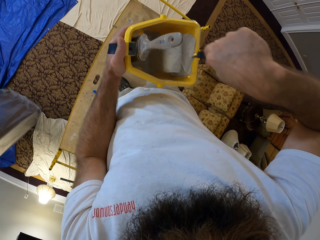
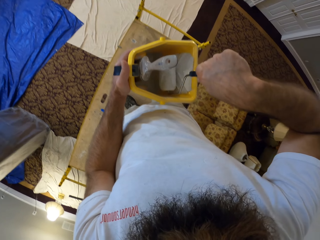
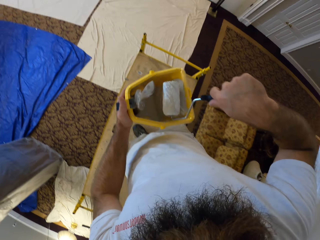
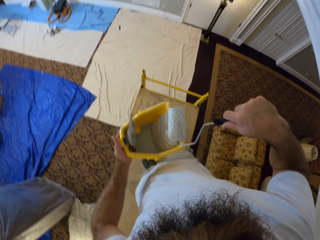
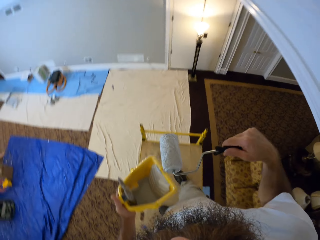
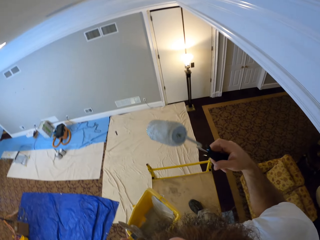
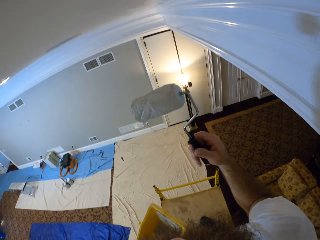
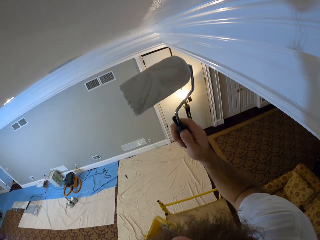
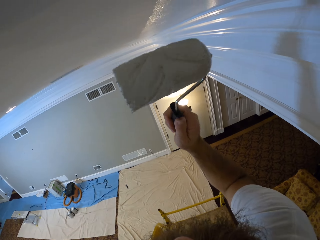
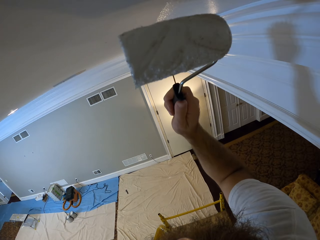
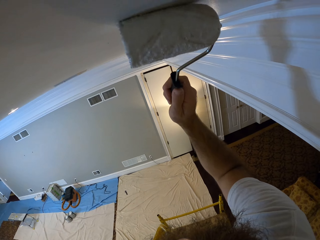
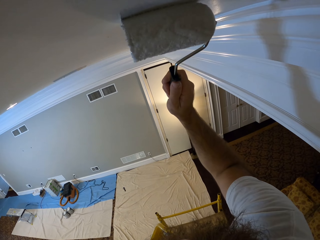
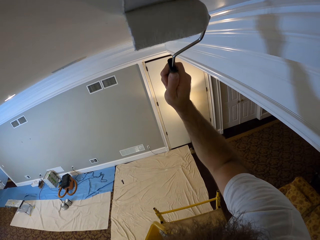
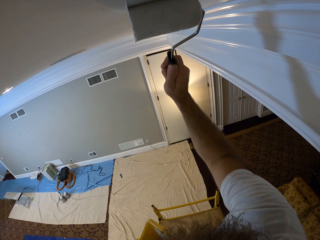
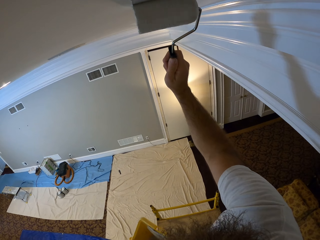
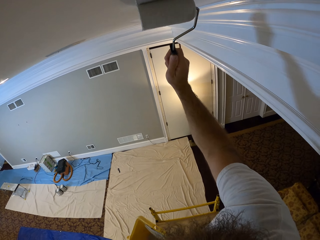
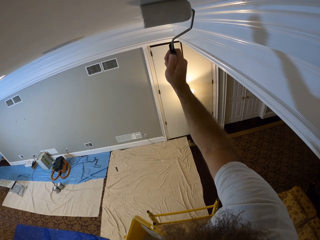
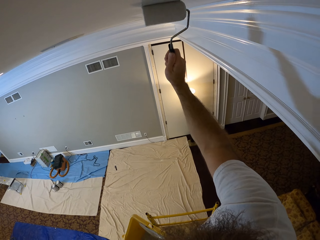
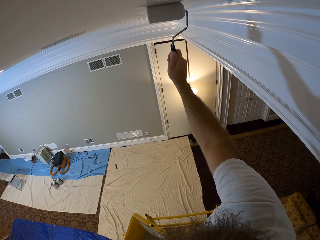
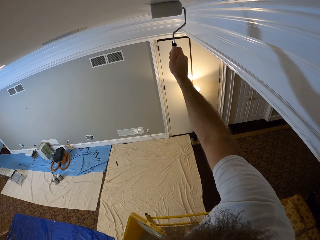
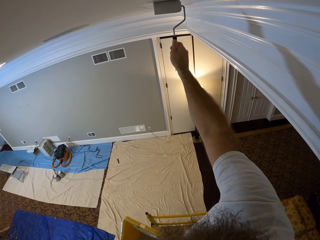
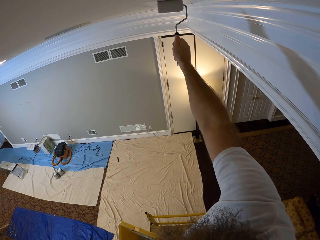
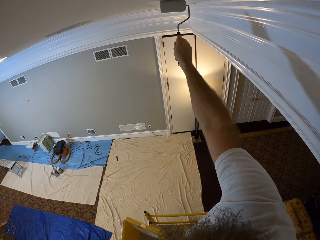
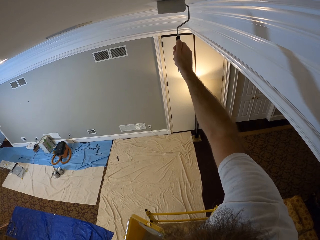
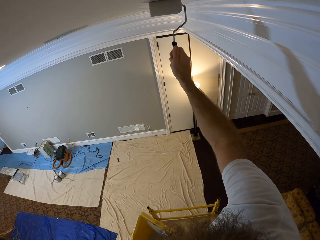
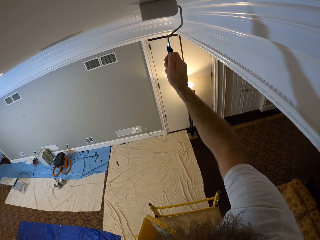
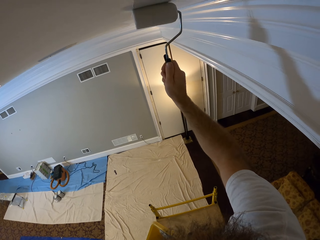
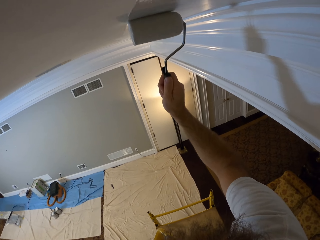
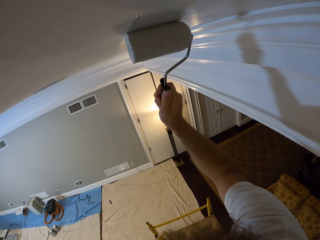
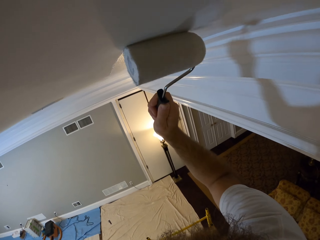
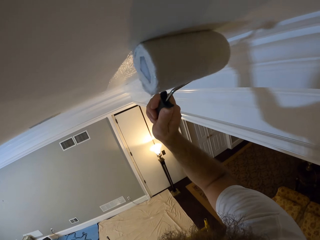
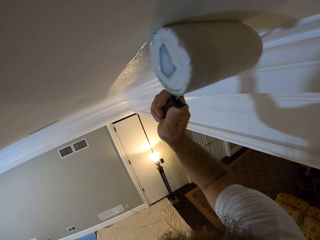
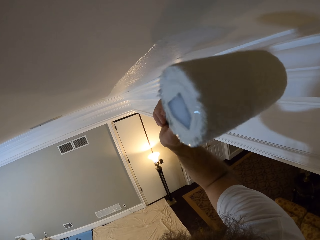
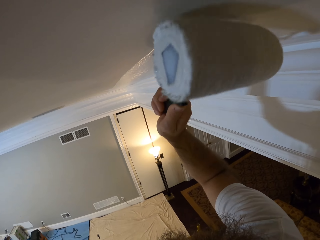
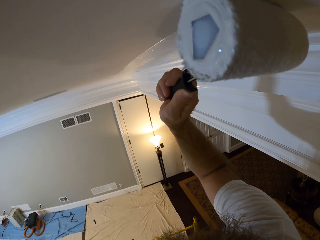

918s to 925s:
The camera wearer applies paint on the wall. He paints the ceiling of the apartment with the paint roller brush in his right hand.

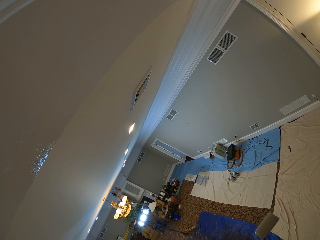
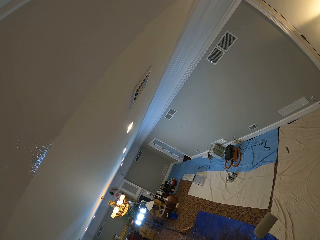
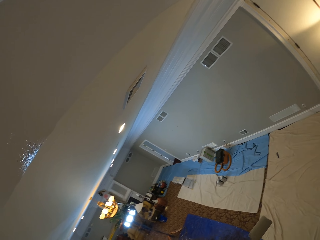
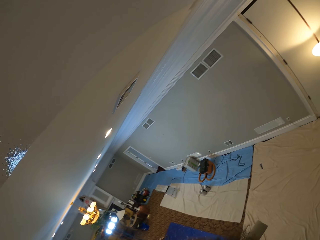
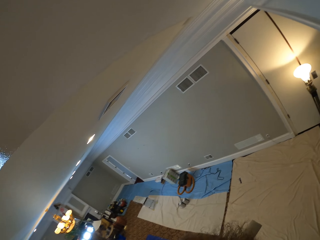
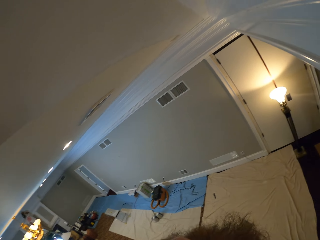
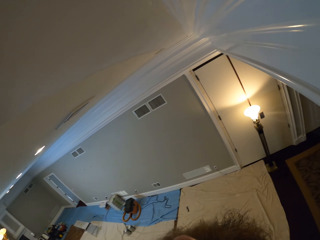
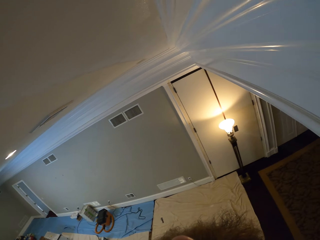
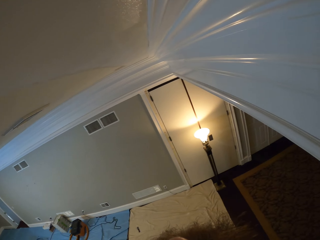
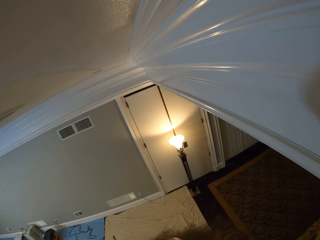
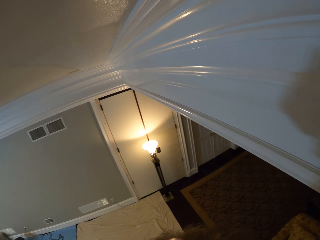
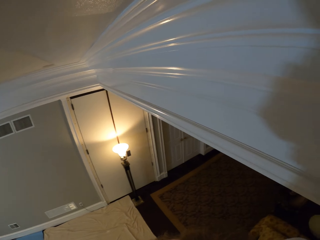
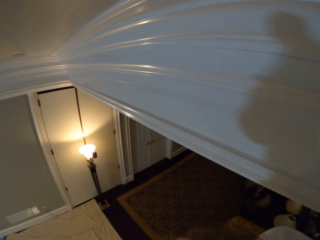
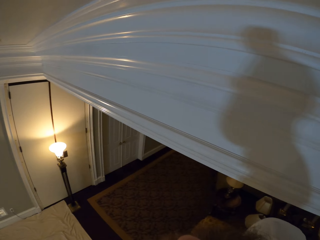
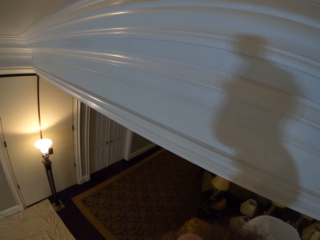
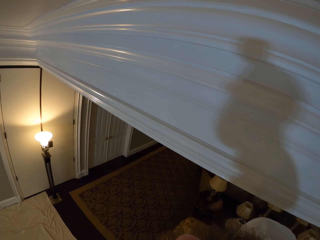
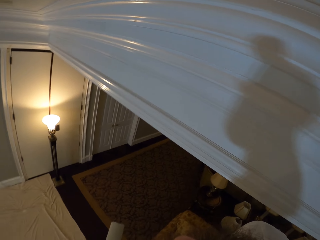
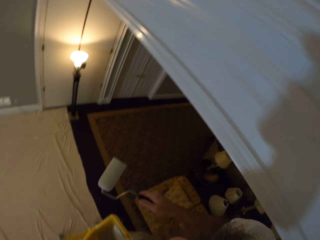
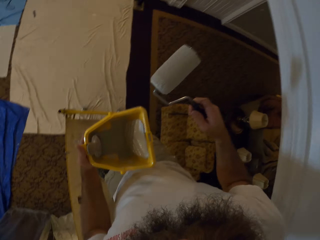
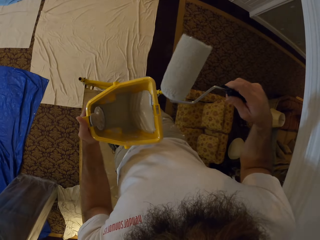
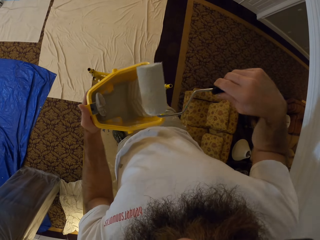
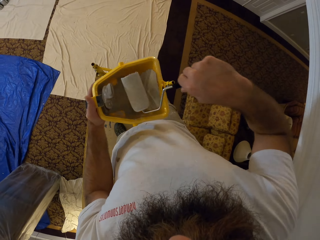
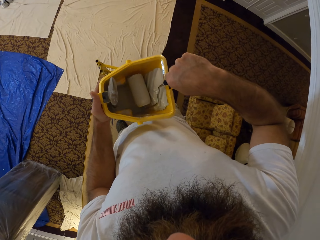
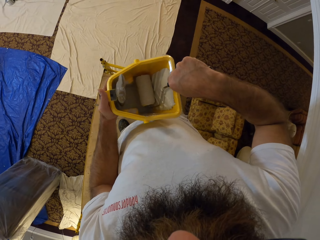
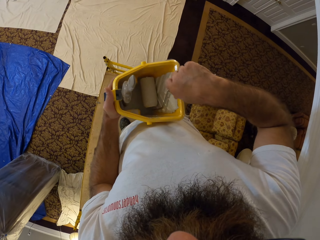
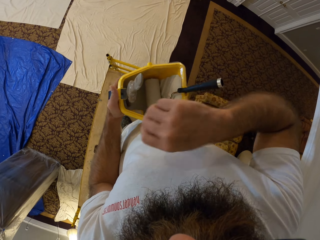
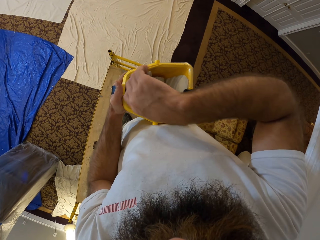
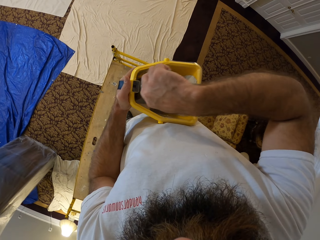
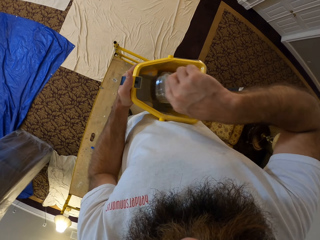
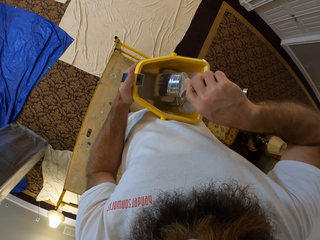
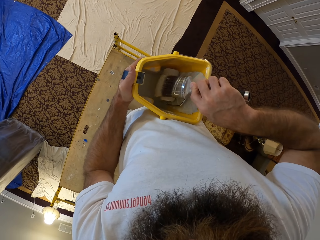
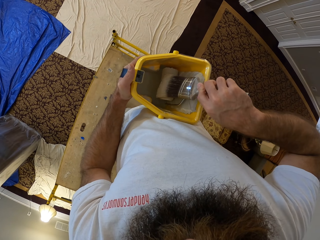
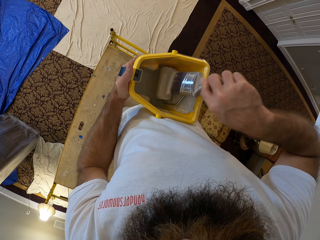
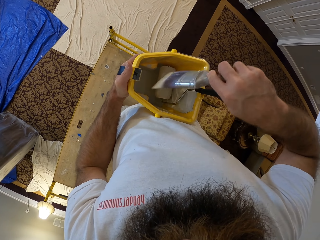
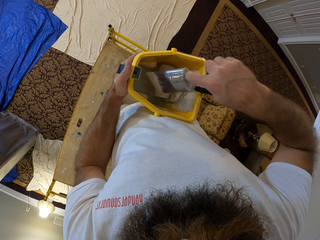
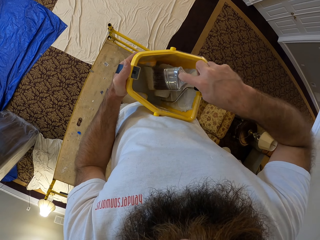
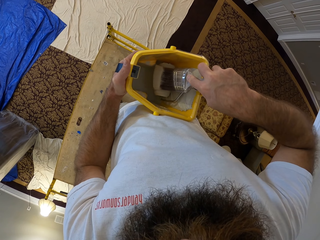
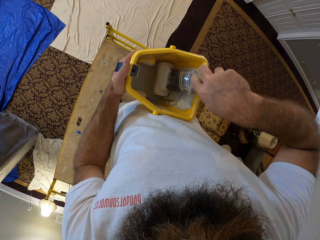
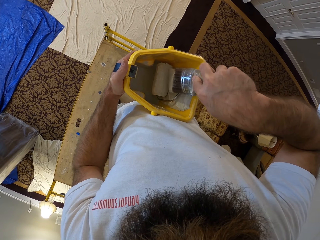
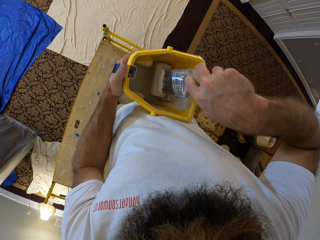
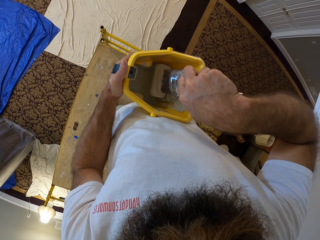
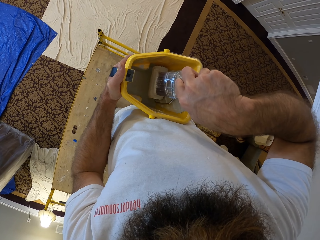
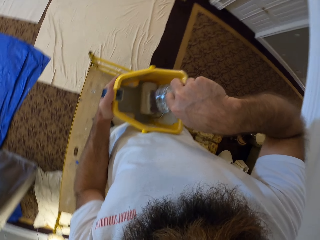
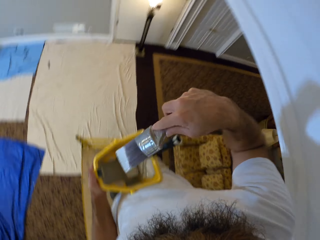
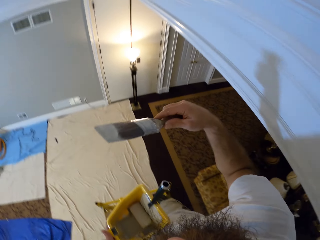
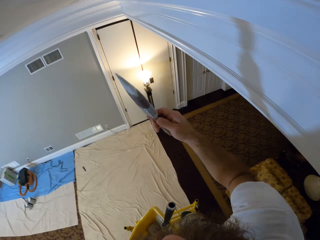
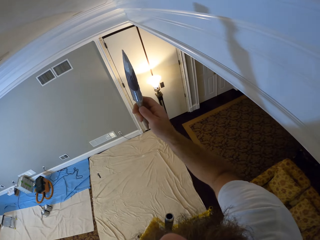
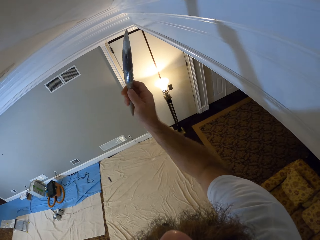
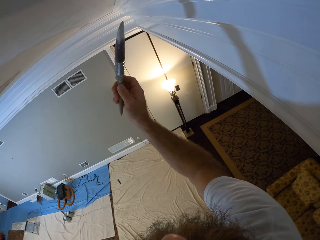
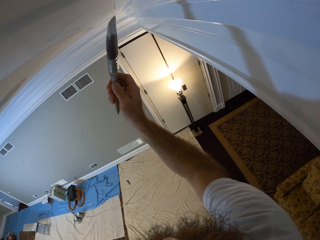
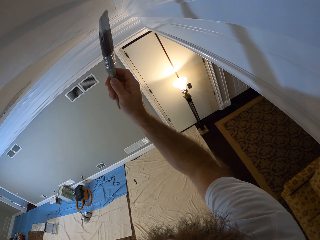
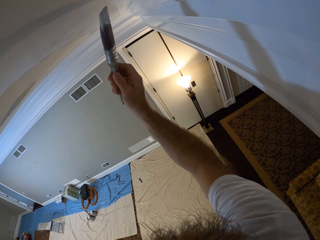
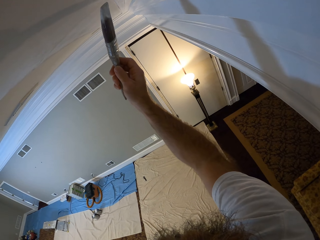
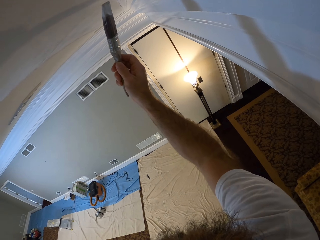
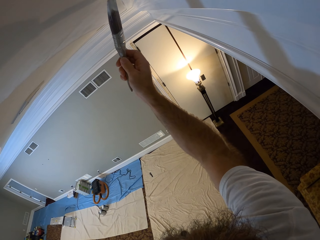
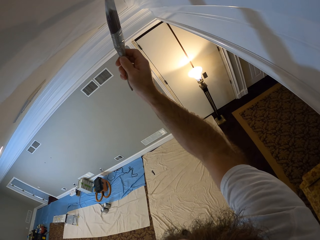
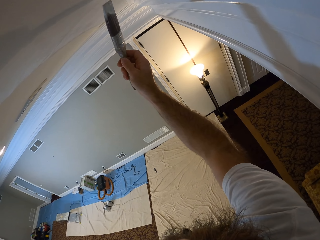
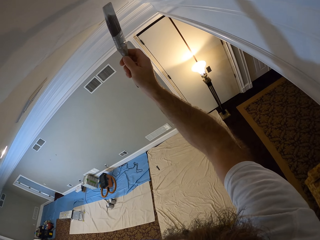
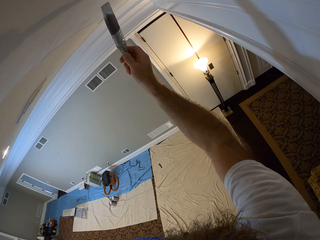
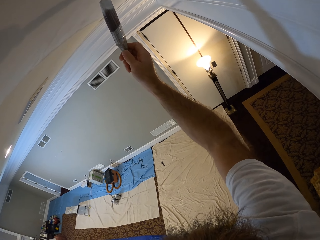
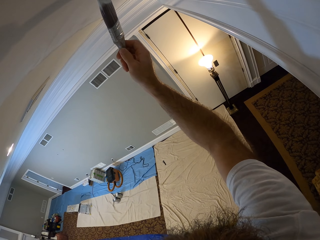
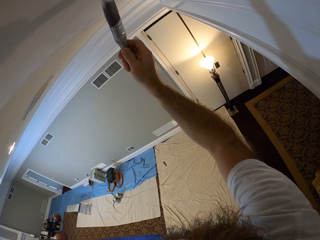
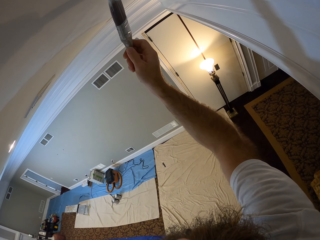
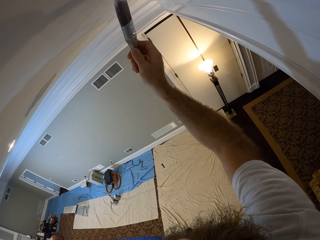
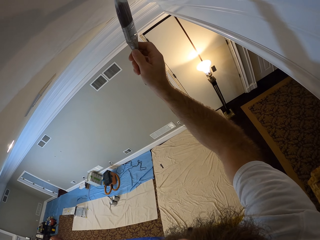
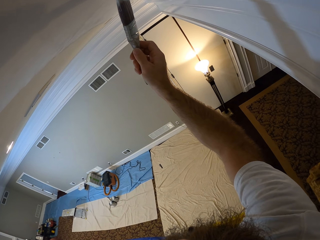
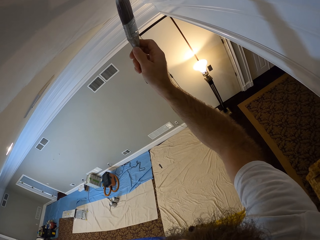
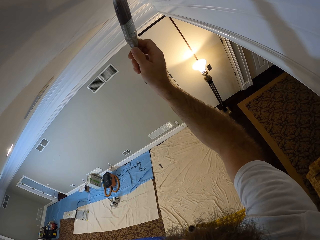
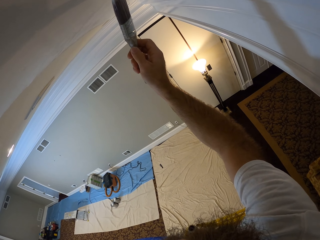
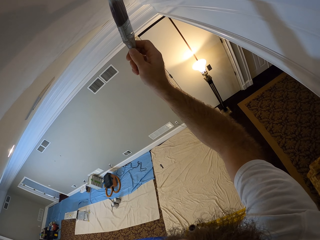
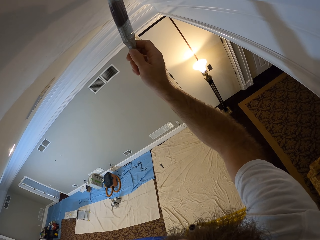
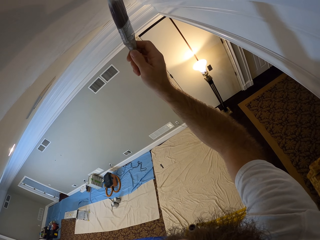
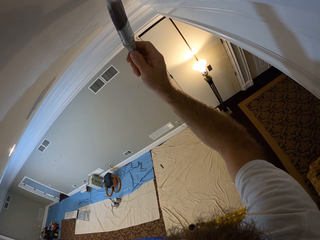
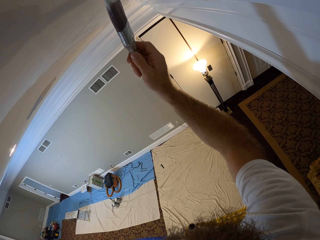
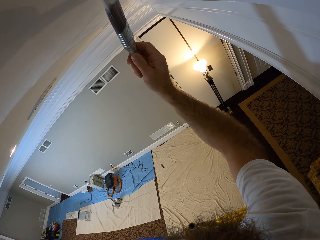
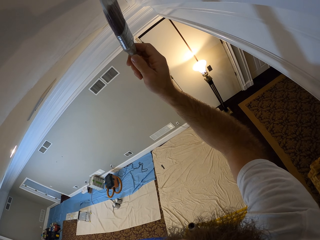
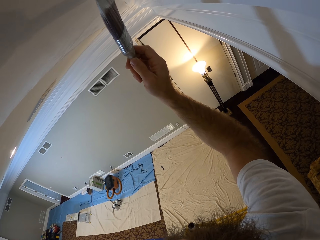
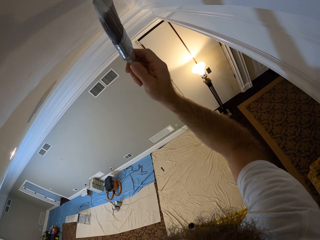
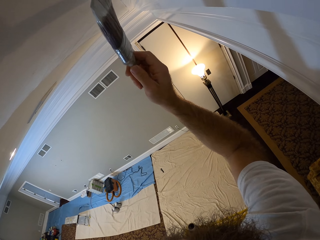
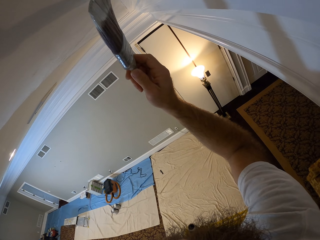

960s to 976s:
The camera wearer looks around. He keeps the paint roller brush inside the bucket with his right hand. He dips the paint roller brush in the bucket. He takes the paintbrush in the bucket with his right hand. He rubs the paintbrush against the paint roller brush in the bucket with his right hand. He removes paint from the brush. He paints the ceiling of the apartment with the paintbrush in his right hand. He applies paint on the wall.
